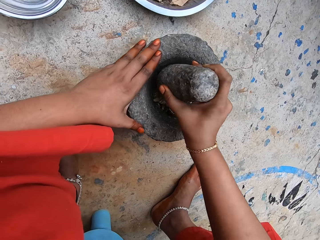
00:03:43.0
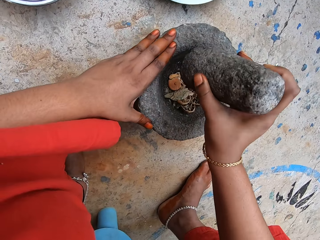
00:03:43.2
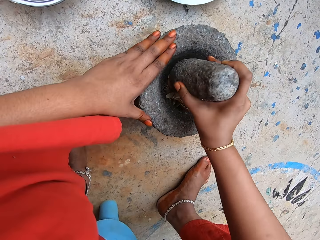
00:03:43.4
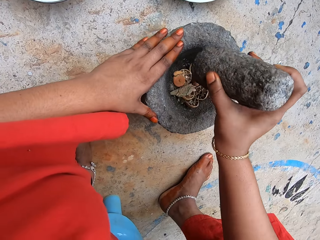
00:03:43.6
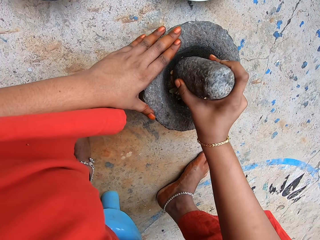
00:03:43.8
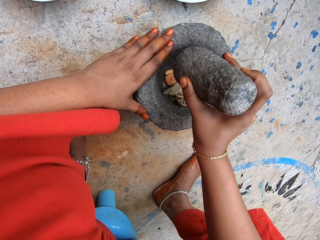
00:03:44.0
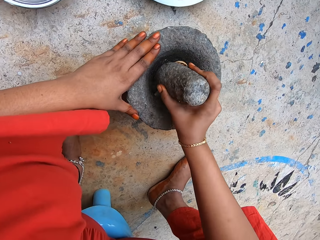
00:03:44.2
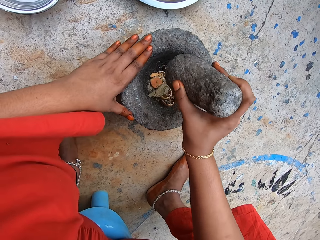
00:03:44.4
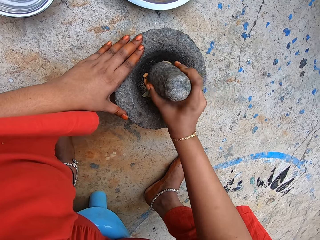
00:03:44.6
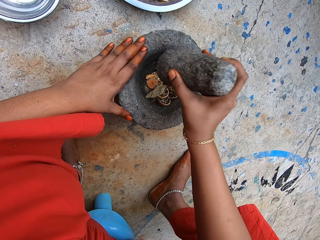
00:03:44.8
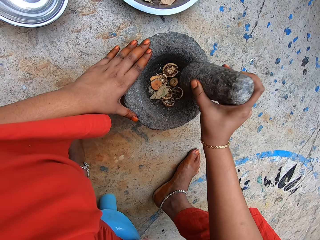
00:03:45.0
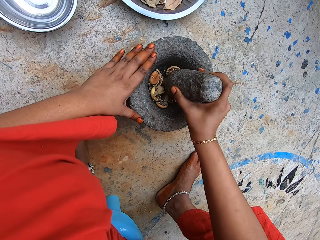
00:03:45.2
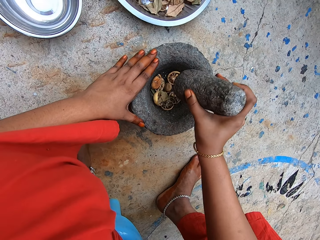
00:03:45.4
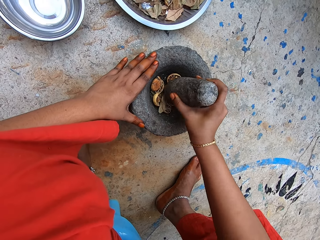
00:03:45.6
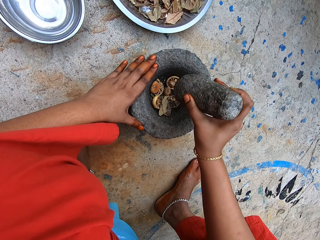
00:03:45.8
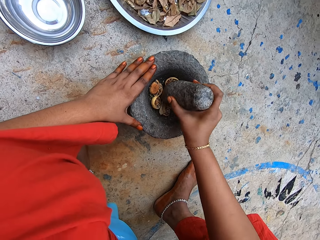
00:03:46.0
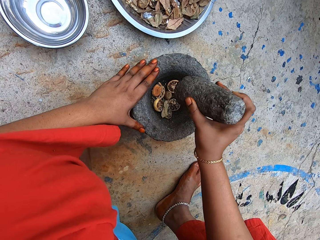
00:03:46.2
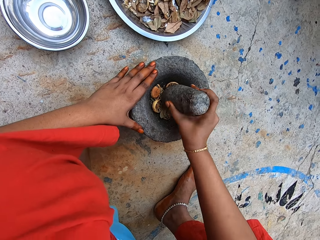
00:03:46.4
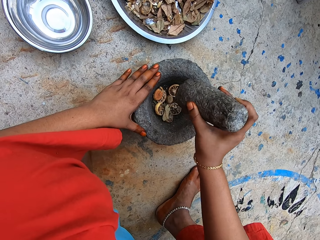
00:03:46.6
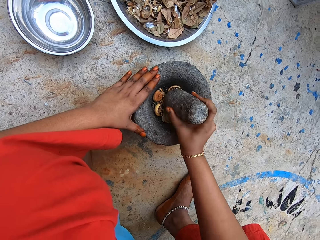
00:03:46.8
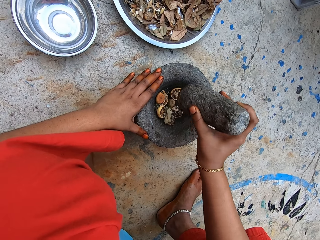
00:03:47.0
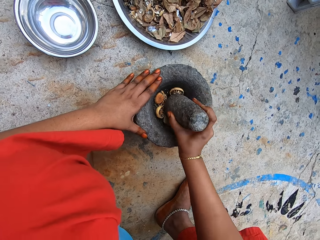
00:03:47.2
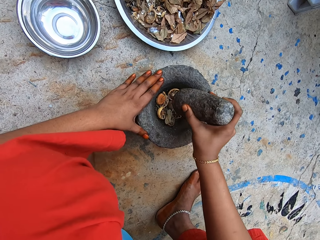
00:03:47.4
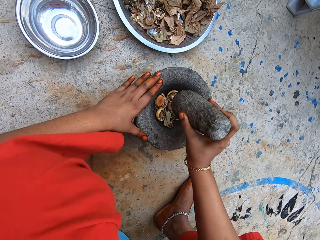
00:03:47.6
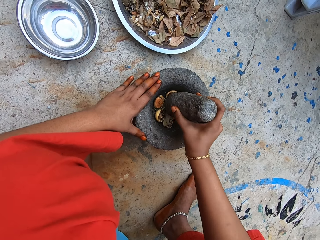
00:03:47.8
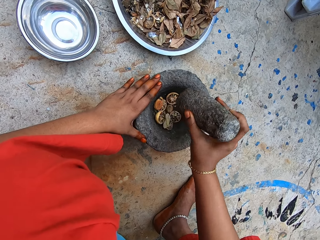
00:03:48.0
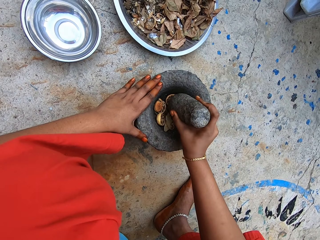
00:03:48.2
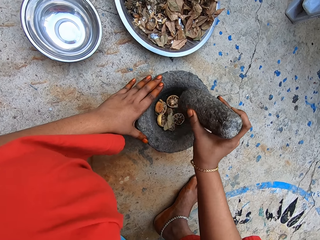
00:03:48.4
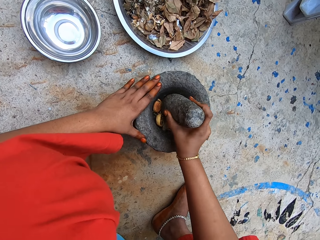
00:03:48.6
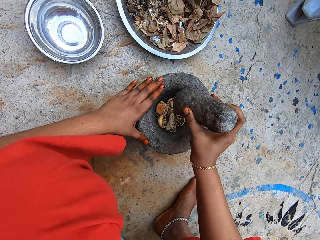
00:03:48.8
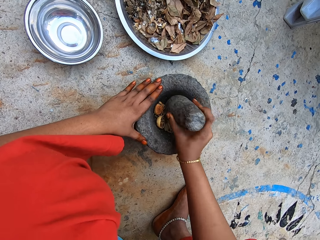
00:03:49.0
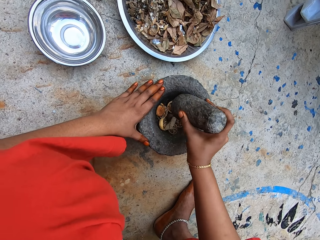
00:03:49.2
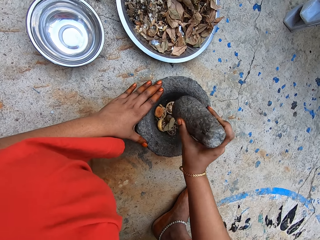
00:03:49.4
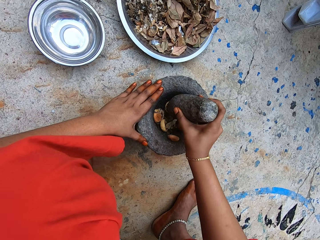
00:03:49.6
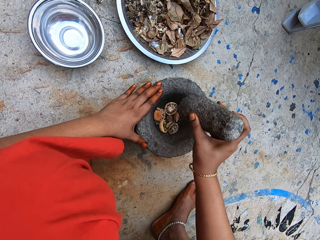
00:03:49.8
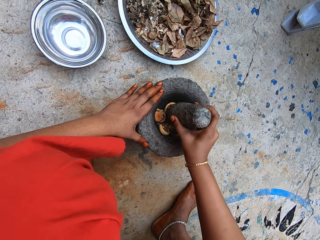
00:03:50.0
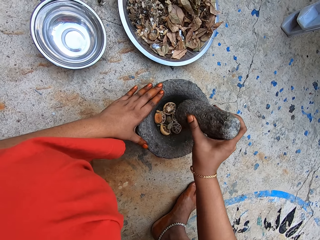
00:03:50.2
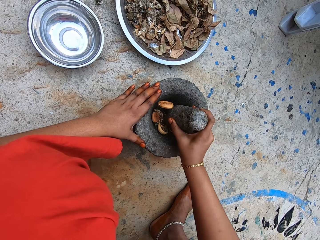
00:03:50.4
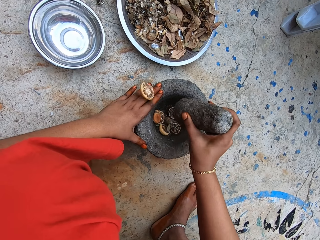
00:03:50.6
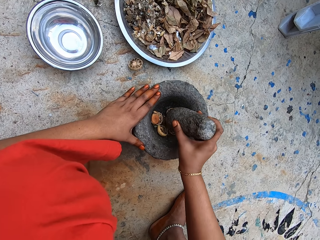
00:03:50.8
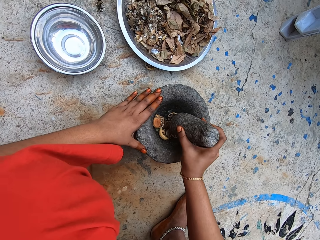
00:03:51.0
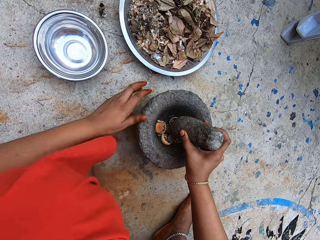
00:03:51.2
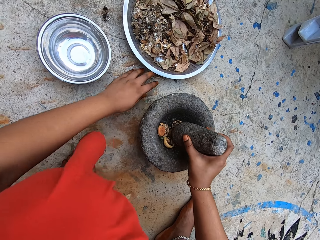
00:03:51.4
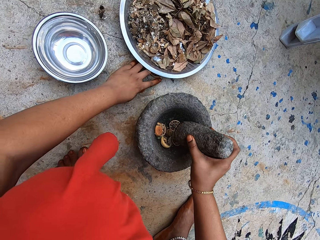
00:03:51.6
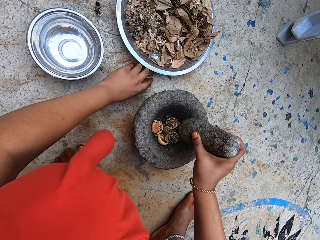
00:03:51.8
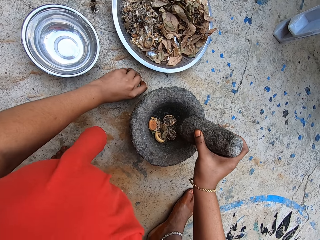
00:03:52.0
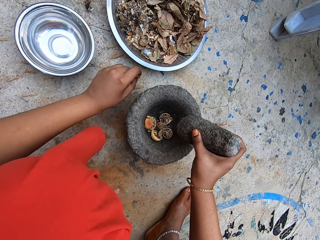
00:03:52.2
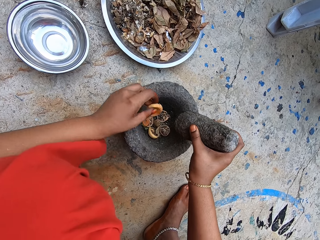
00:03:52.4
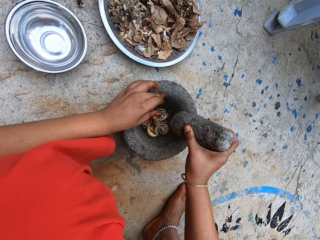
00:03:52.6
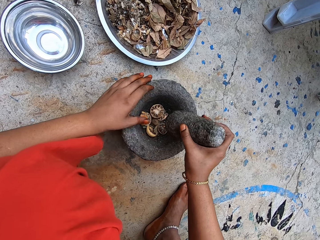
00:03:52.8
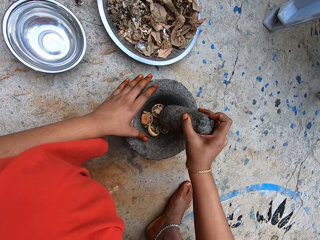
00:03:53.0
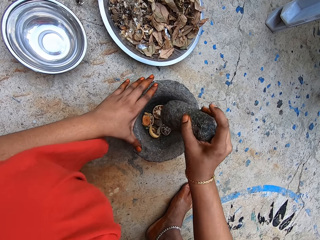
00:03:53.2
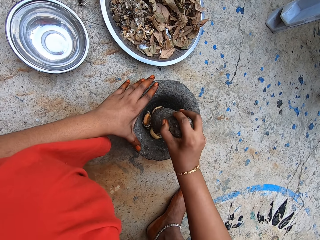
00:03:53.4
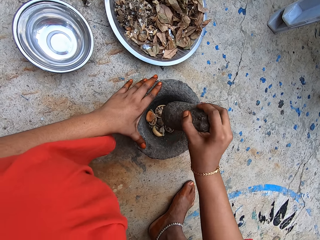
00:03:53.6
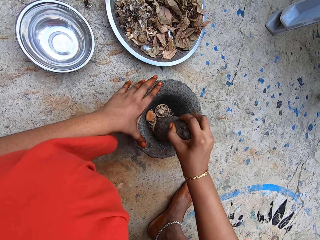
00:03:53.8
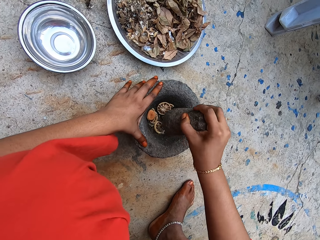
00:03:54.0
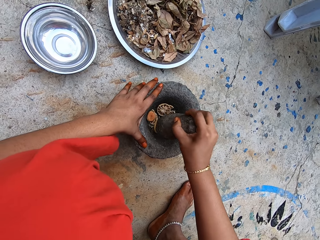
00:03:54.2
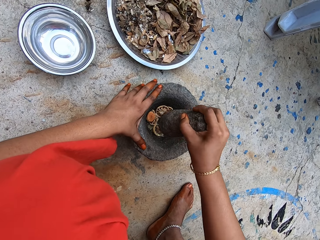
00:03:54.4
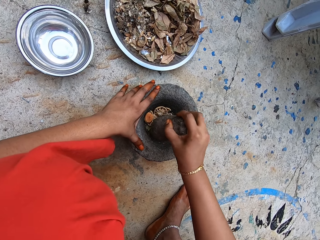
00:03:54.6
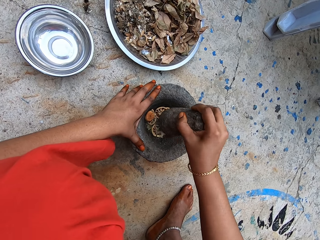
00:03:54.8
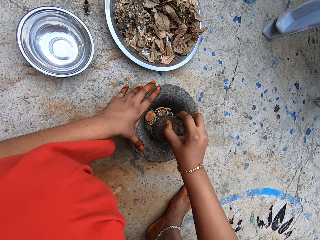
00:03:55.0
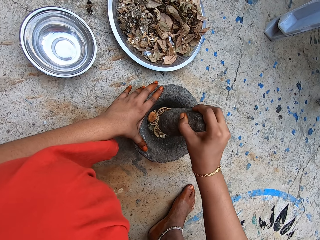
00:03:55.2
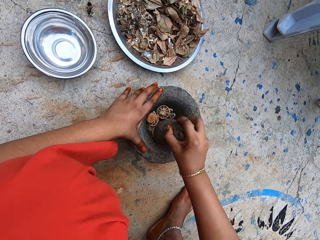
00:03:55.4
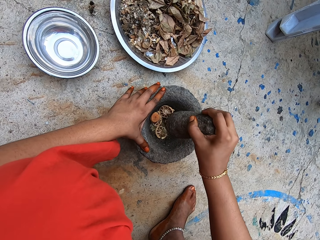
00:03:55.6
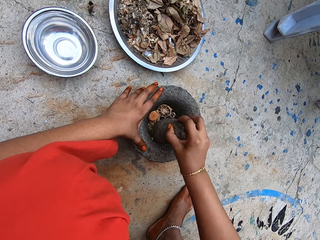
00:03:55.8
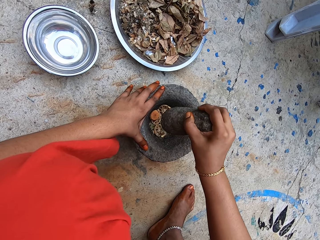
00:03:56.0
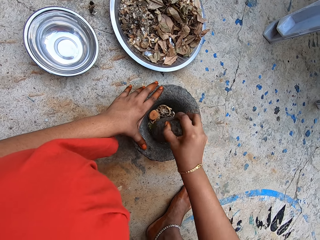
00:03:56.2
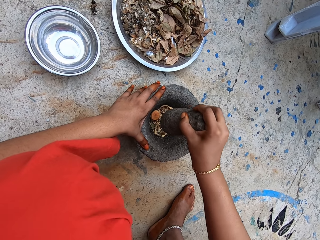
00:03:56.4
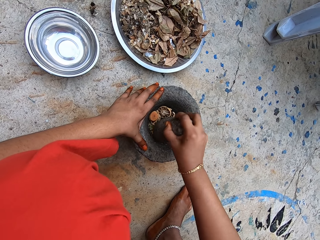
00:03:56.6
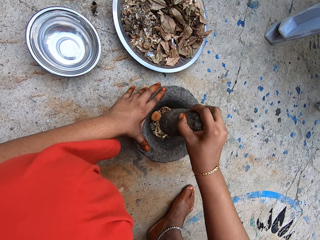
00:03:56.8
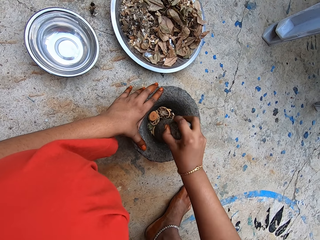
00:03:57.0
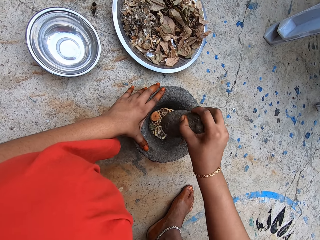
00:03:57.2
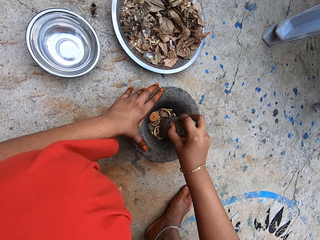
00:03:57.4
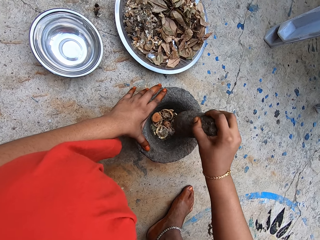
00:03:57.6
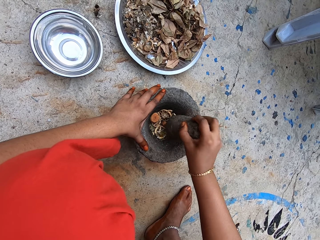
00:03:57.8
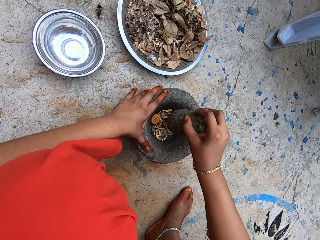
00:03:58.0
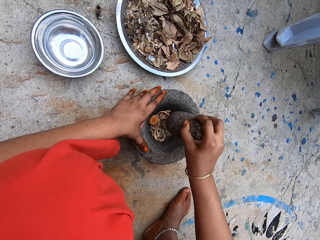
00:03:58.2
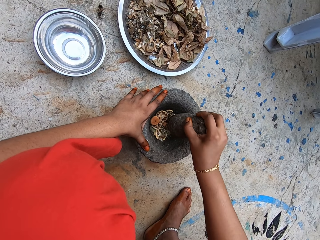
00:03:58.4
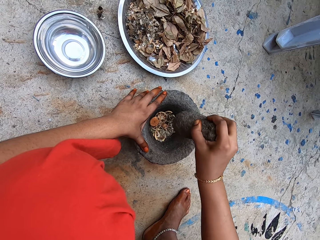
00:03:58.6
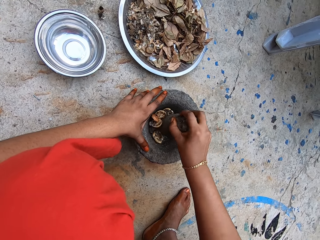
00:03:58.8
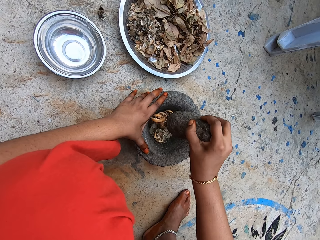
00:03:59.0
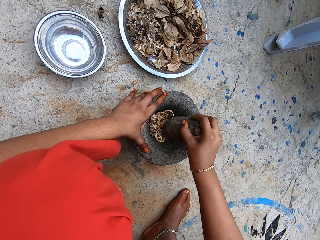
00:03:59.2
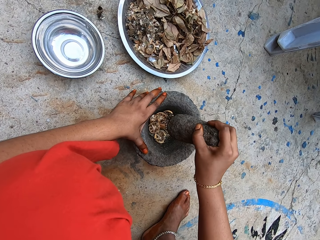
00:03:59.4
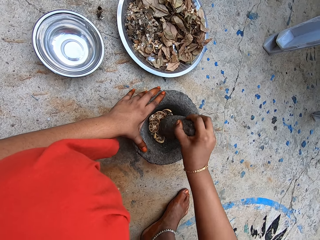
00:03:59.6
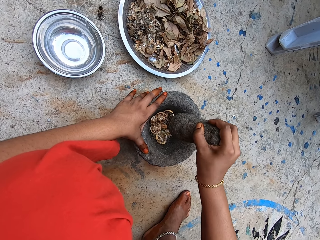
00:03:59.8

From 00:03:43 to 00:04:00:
The camera wearer pounds out a dried lime slice from the mortar to the ground with the pestle in her right hand. She picks the dried lime slice from the ground with her left hand. She drops the dried lime slice into the mortar with her left hand. She places her left hand on the mortar. She pounds the dried lime slices and the dried kaffir lime leaf in the mortar with the pestle in her right hand.

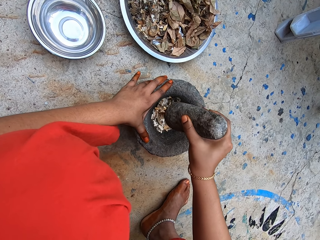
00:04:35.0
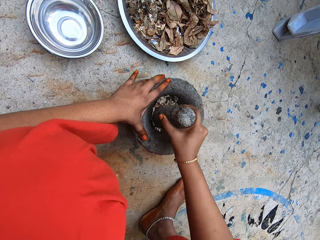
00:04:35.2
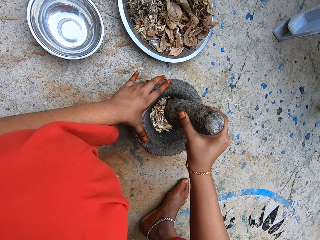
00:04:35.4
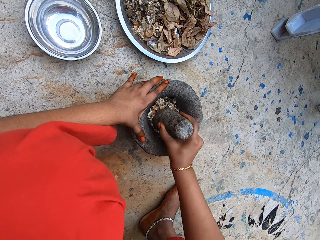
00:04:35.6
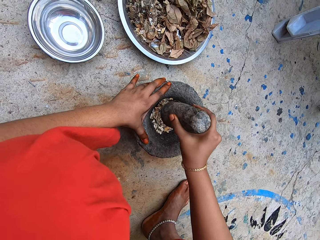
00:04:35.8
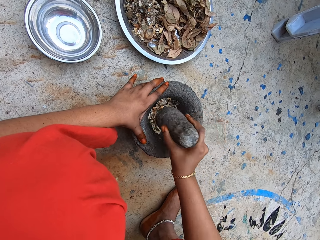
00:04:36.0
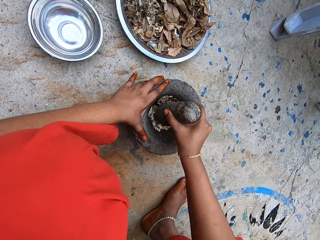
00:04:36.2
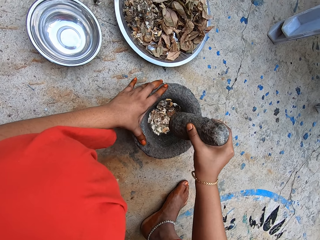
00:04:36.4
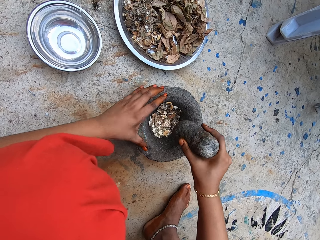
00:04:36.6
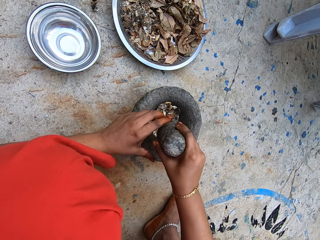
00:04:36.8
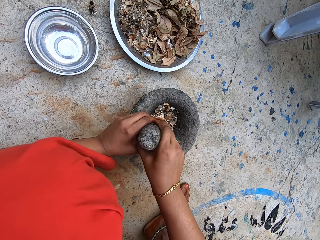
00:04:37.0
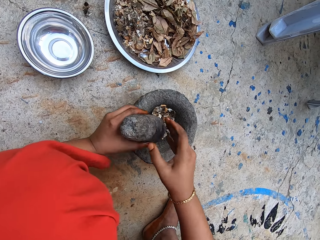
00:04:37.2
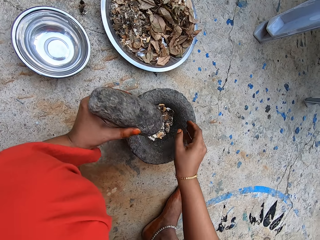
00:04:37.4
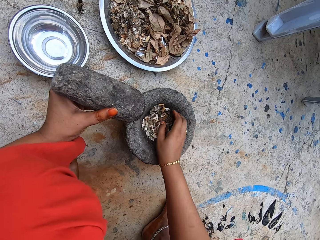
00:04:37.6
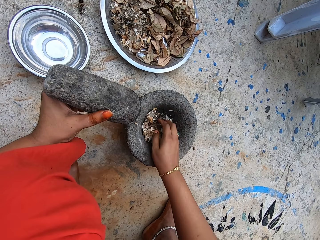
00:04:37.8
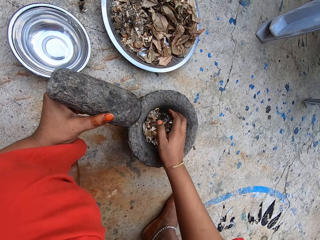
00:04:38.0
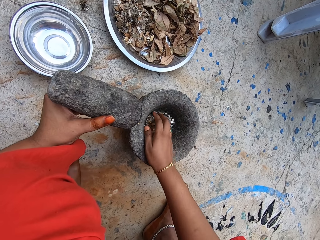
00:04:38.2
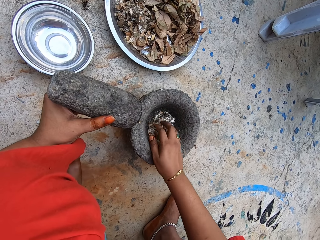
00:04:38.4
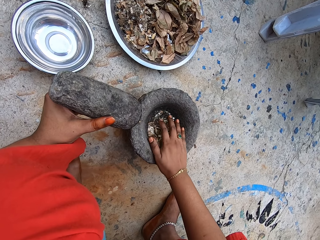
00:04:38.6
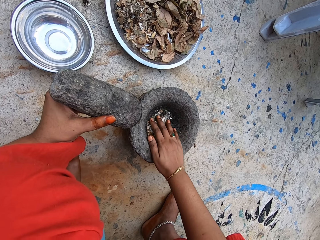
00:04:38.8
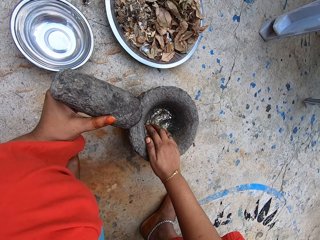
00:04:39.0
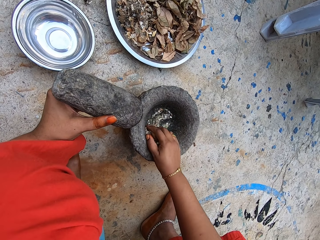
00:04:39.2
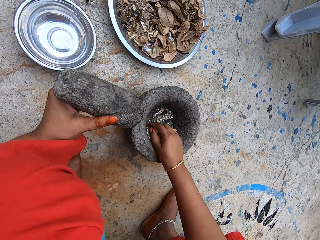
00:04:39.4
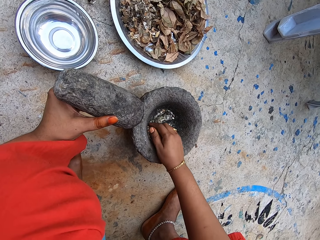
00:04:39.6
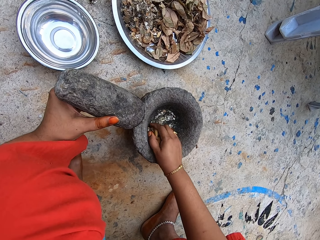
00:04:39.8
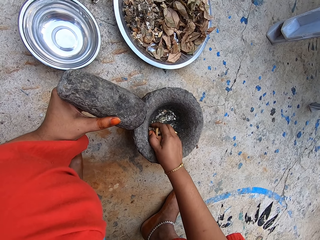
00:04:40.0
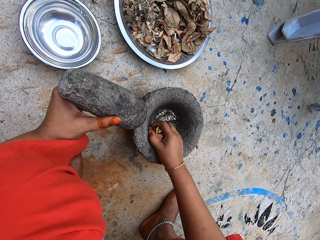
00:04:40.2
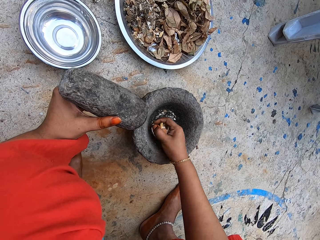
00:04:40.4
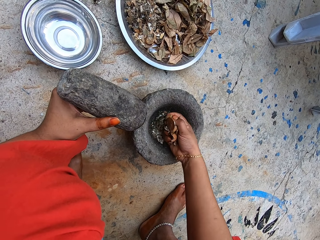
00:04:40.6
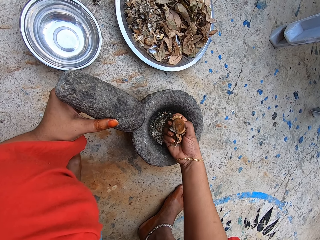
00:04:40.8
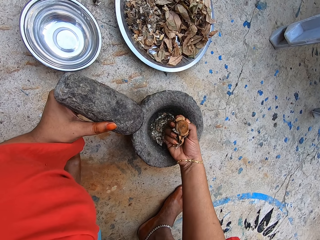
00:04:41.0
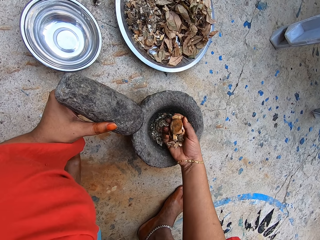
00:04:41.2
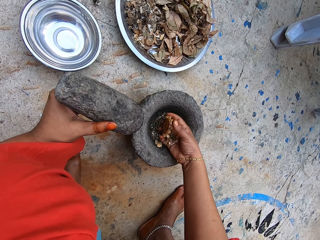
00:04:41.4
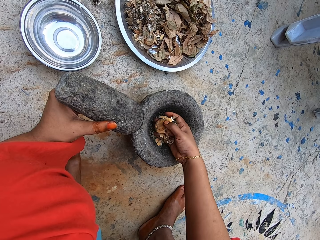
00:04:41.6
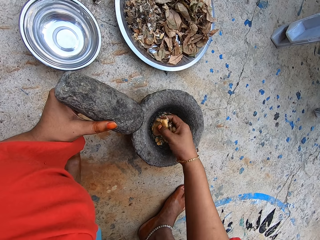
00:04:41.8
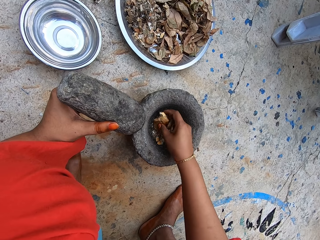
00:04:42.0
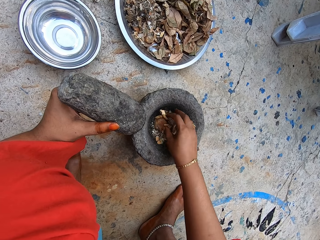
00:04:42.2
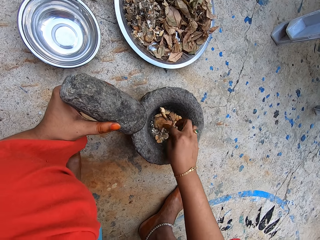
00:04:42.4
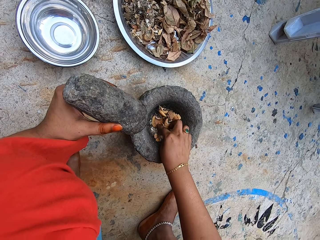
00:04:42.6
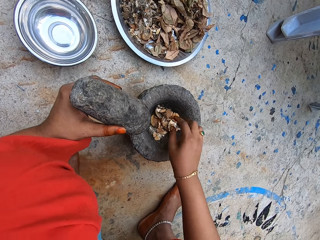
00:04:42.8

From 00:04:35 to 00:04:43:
The camera wearer passes the pestle from her right hand to her left hand. She holds the pestle with the left hand. She scoops the dried lime slices and the dried kaffir lime leaf from the mortar with her right hand. She pours the dried lime slices and the dried kaffir lime leaf into the mortar with her right hand.
